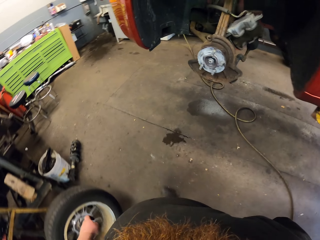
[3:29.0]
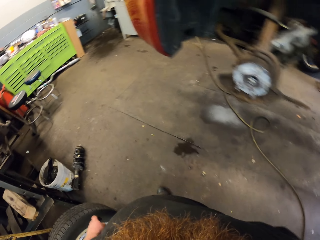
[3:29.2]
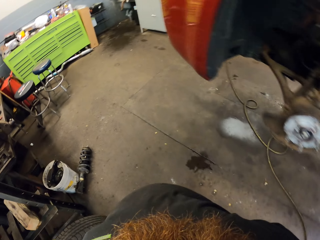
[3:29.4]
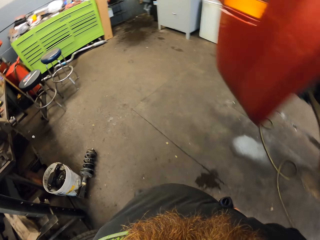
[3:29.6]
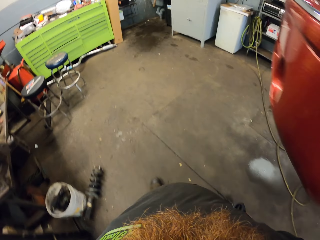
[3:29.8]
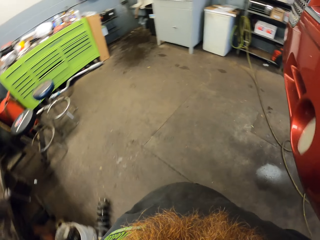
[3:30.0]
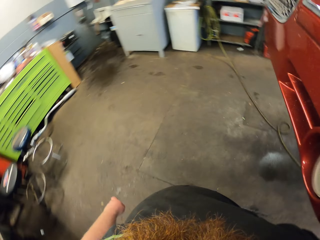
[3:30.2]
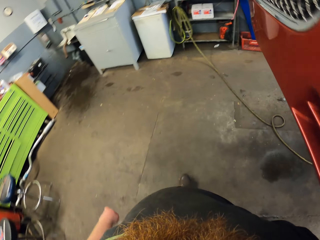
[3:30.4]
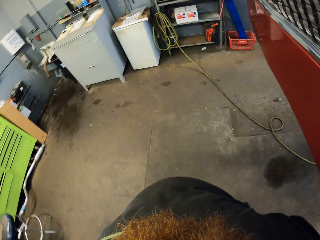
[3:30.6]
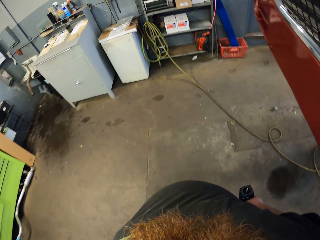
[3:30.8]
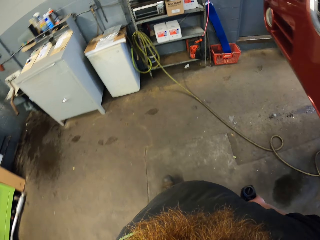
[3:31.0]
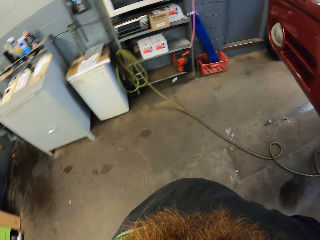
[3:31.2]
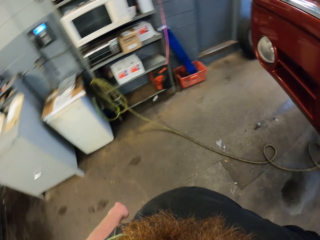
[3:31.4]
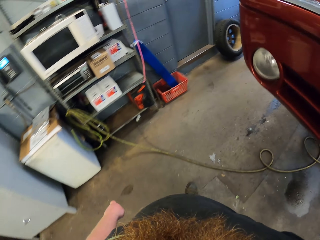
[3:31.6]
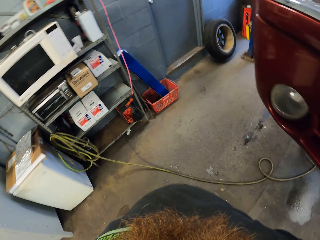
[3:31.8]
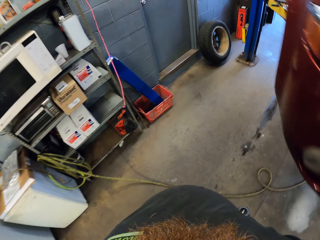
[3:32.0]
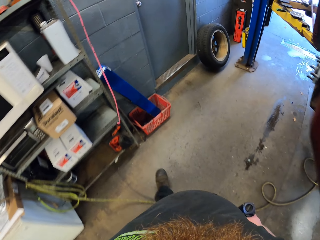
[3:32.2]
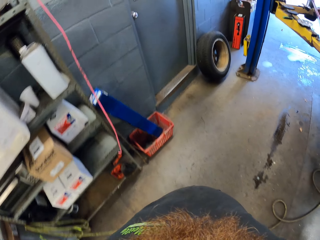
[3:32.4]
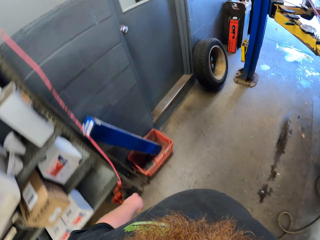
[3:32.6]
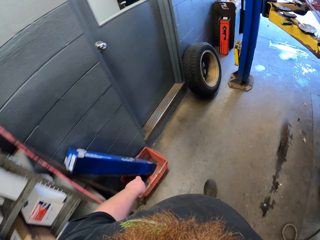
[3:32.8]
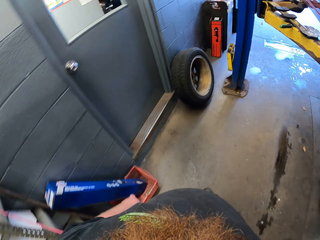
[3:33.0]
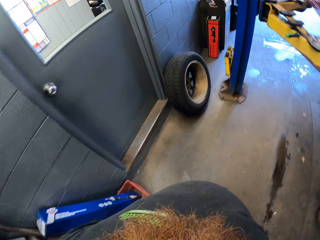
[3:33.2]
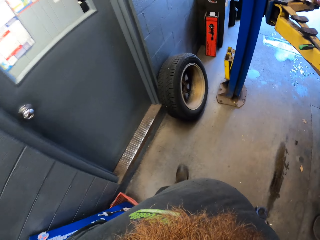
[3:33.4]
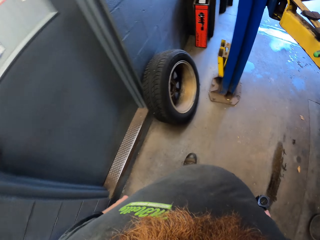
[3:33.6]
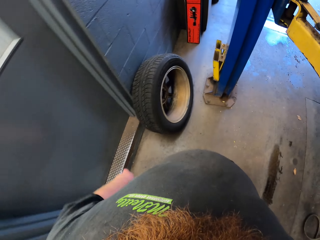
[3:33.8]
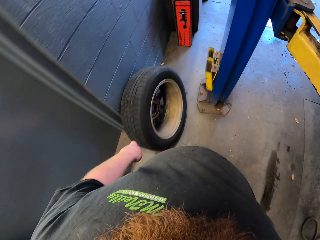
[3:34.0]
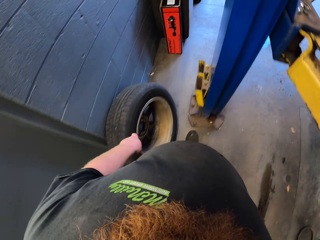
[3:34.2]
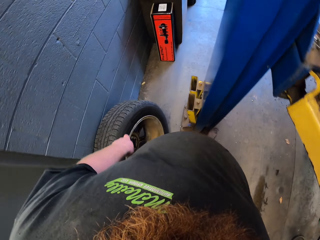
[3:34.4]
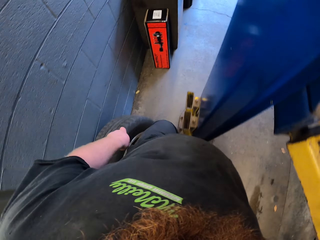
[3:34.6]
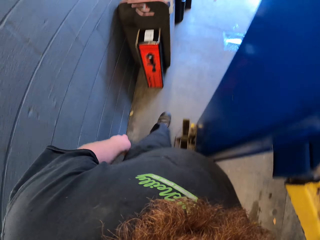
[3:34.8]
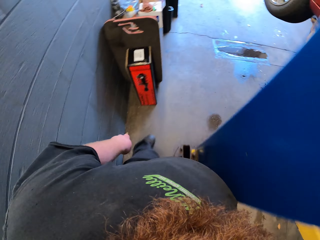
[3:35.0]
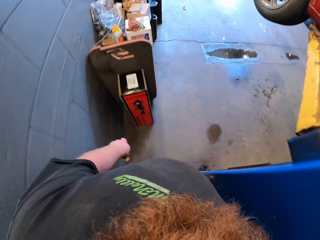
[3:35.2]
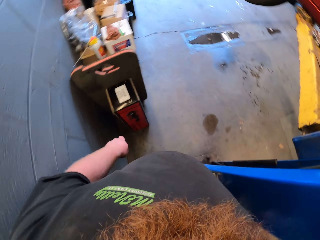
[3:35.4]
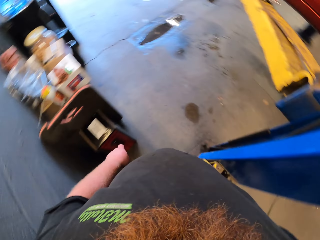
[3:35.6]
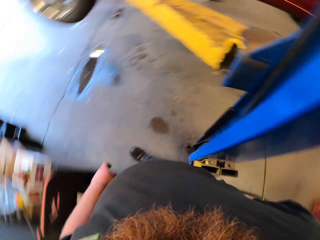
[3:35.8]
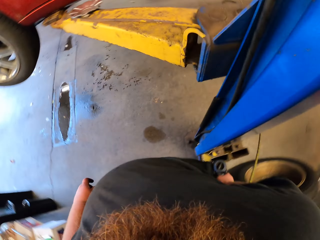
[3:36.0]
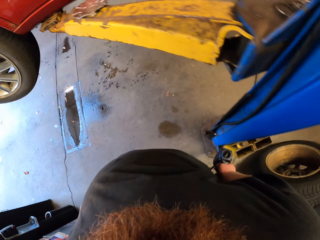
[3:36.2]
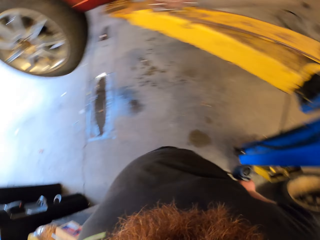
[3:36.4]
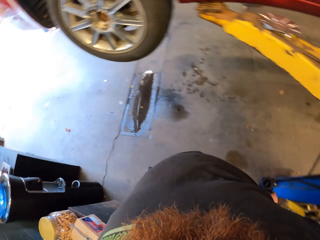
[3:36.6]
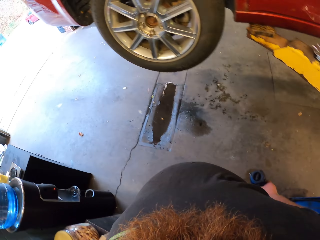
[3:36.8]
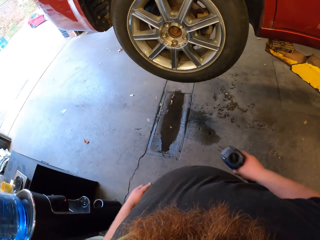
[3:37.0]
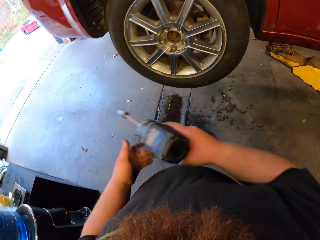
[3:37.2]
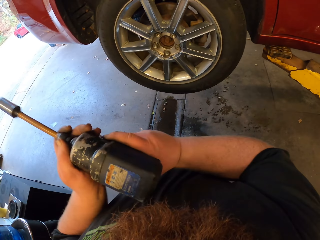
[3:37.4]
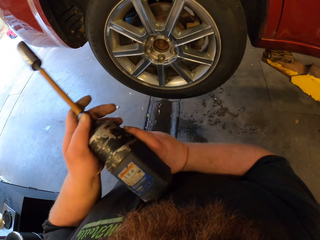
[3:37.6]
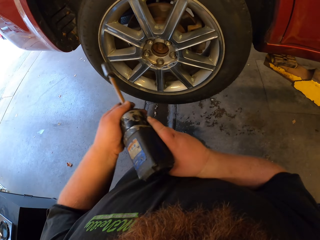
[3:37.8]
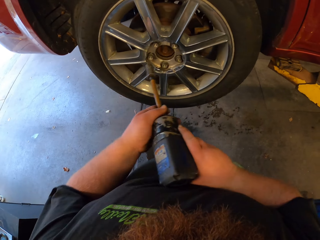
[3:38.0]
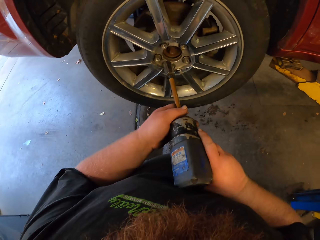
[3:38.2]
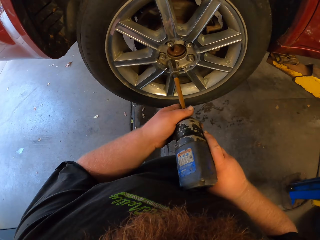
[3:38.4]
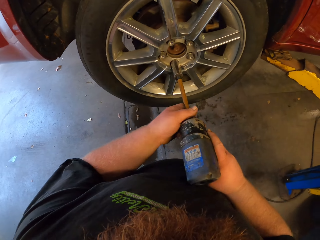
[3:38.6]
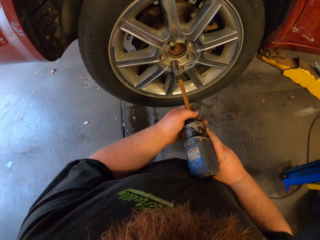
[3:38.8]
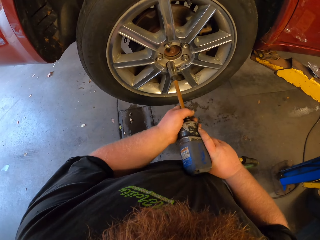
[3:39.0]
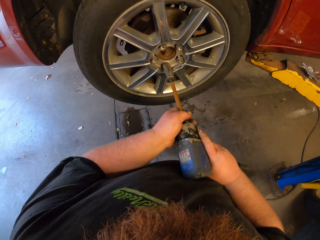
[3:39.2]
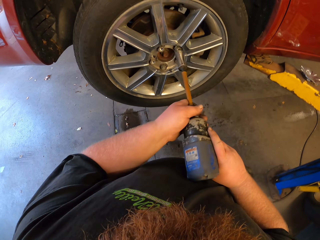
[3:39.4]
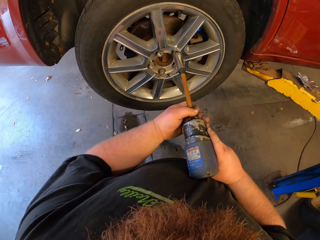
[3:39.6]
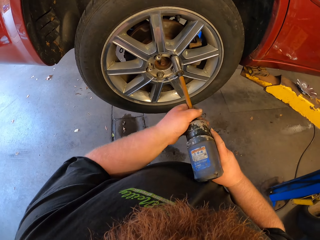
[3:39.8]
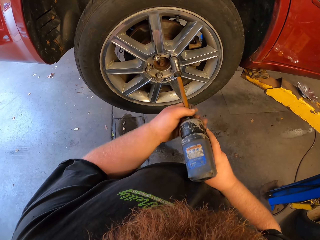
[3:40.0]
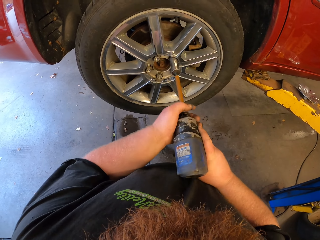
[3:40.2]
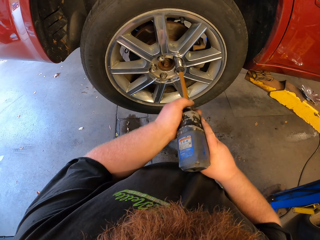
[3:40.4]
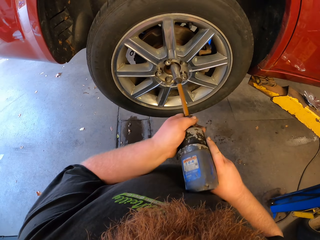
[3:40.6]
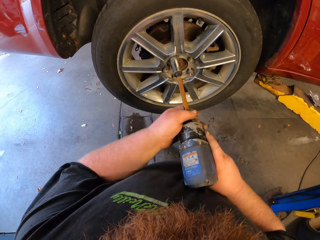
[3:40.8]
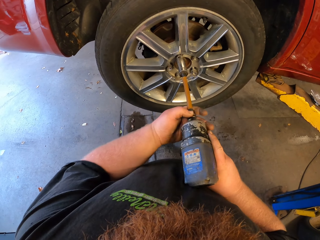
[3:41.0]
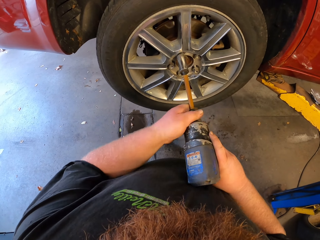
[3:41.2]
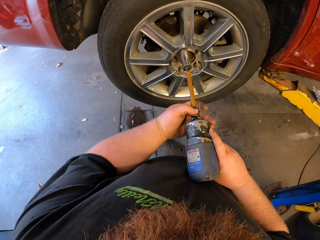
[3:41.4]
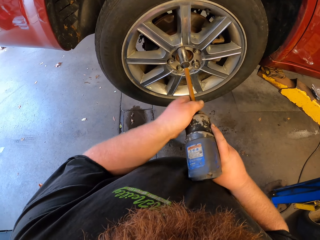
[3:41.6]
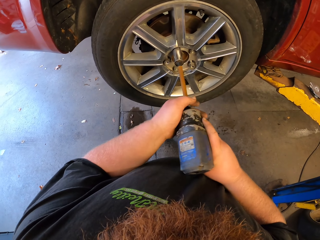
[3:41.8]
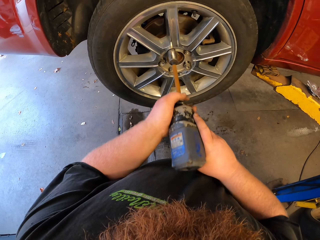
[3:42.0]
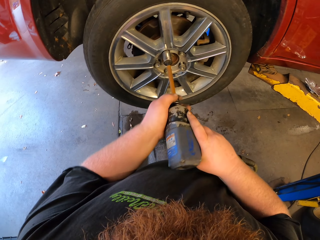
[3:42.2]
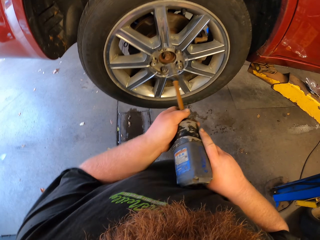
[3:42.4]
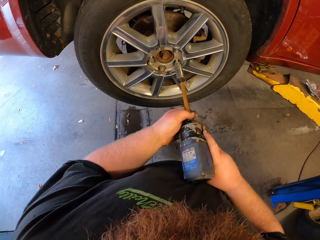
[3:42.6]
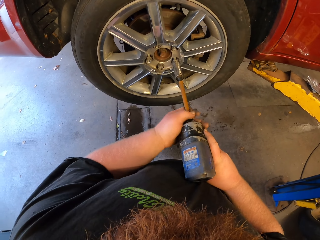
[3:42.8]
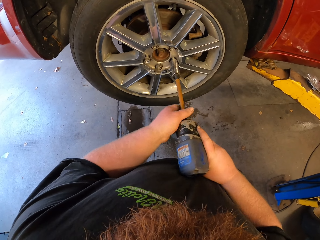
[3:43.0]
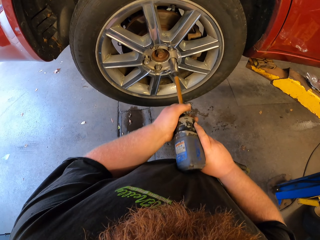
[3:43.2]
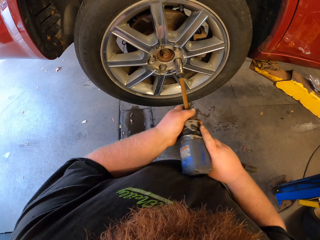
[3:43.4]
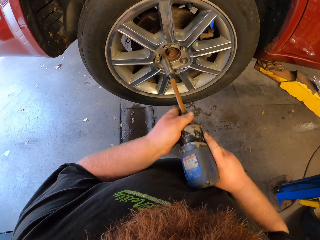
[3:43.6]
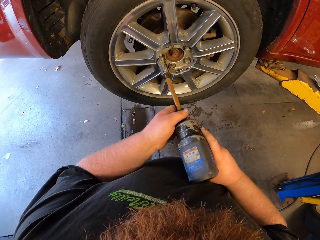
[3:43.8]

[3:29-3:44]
The camera wearer presses the bolt with a bolt gun. They drill the nuts in the tire.

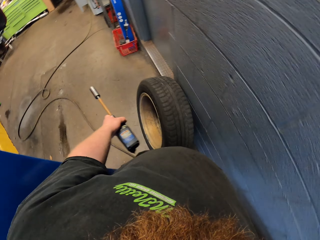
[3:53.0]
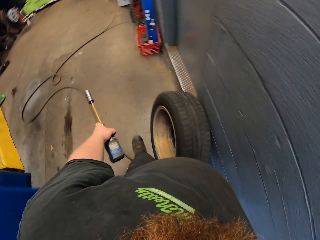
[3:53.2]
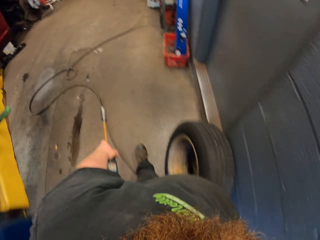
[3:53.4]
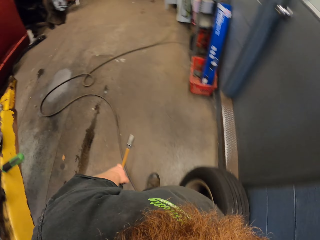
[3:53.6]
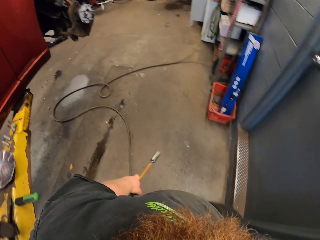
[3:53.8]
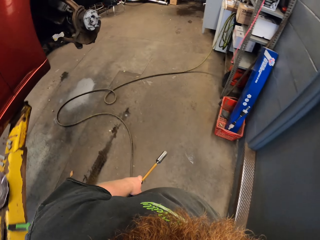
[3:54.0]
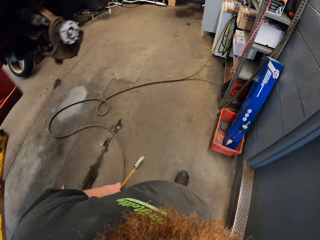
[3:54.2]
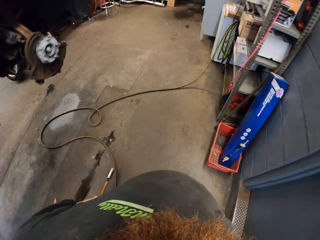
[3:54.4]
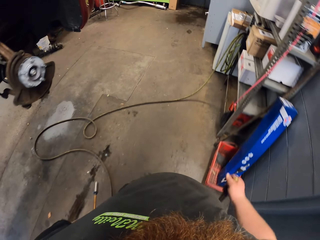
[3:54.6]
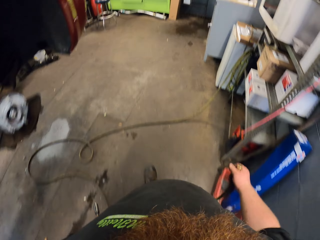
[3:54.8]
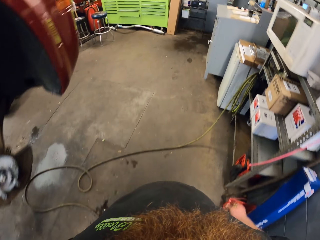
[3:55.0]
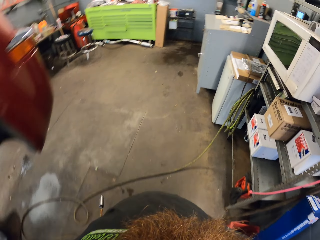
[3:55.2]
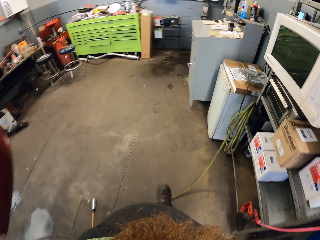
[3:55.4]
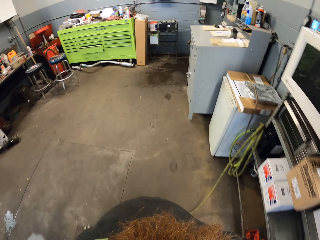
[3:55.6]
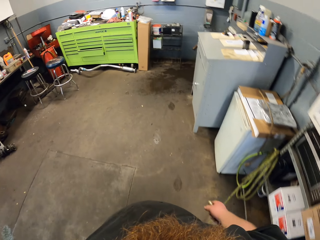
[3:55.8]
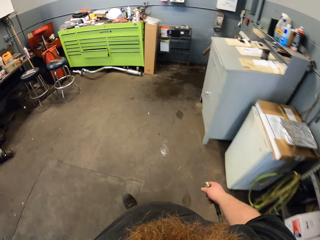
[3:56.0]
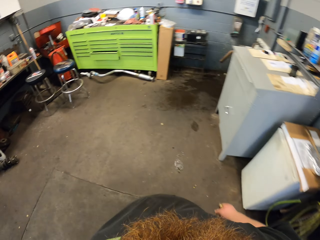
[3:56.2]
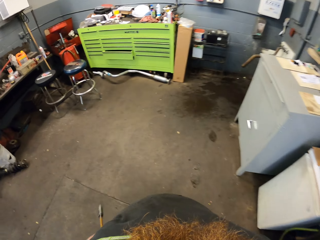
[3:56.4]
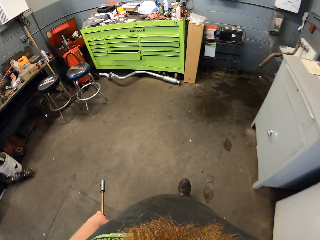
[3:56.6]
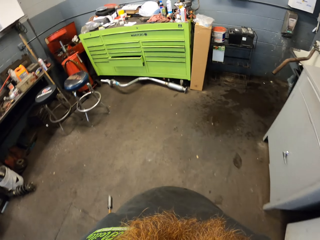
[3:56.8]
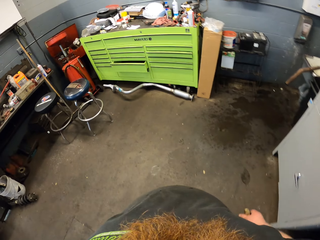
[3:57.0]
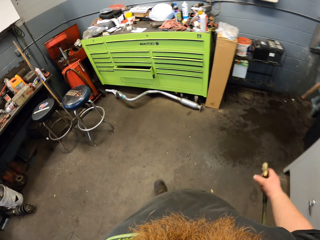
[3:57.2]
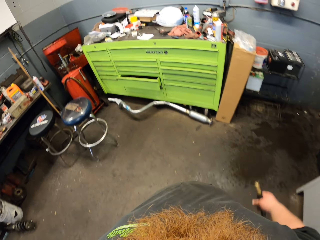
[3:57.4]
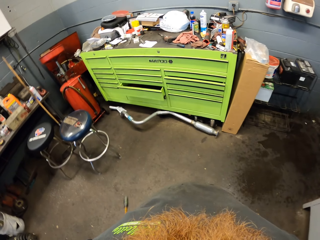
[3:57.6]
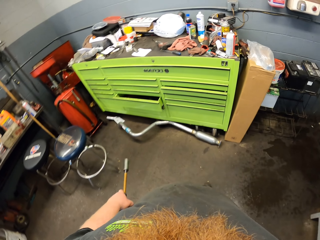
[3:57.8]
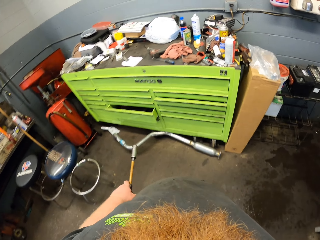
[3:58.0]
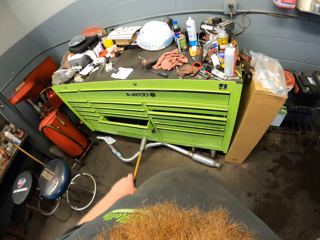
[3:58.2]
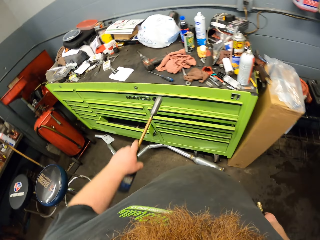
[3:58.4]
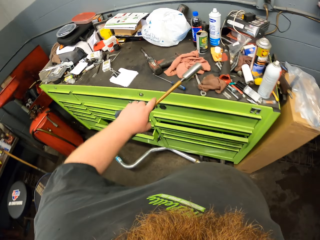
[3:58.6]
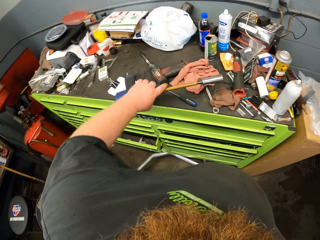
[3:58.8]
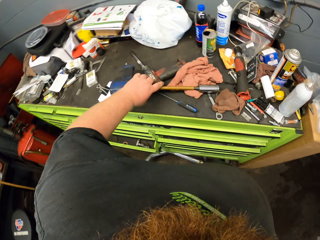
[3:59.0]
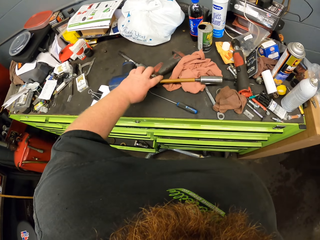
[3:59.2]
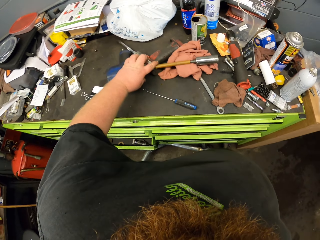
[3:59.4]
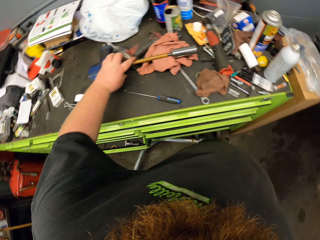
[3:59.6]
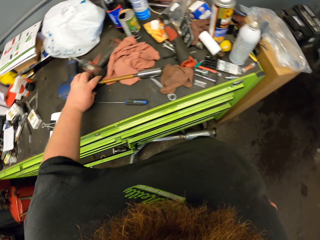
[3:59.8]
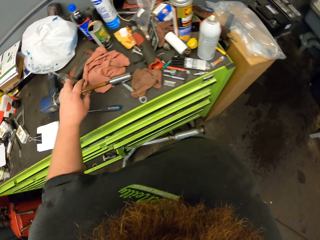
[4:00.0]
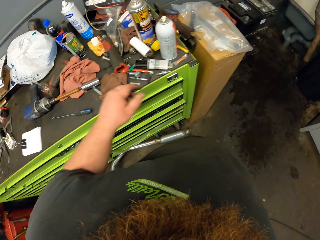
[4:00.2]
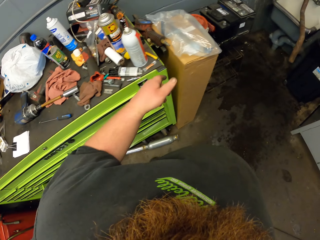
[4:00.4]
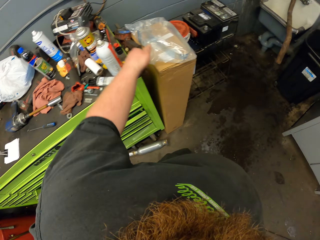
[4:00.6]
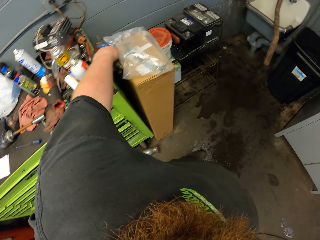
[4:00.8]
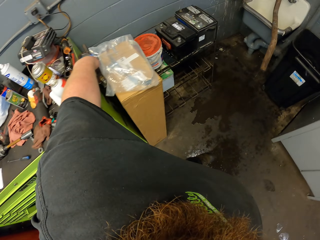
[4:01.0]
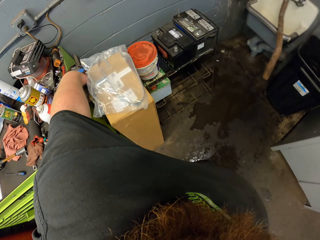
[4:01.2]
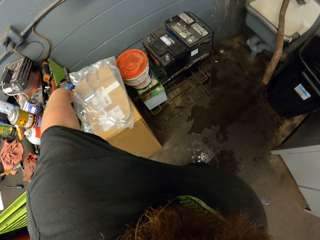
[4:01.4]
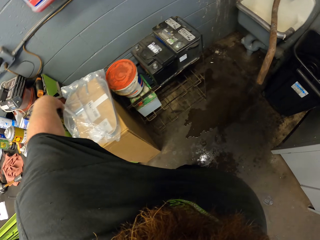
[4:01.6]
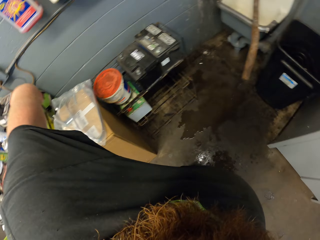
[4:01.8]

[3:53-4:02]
The camera wearer walks around the garage. They put the bolt gun on the drawer or cupboard.
